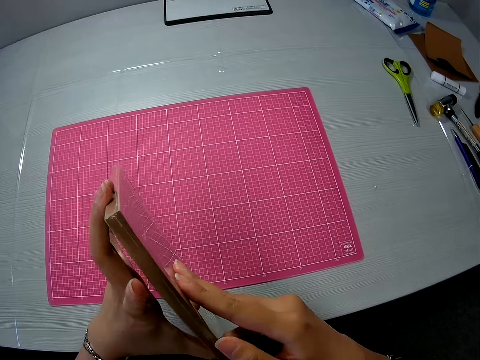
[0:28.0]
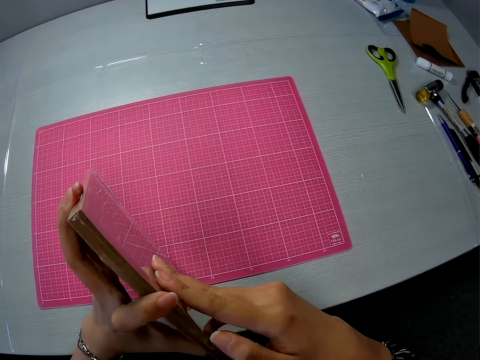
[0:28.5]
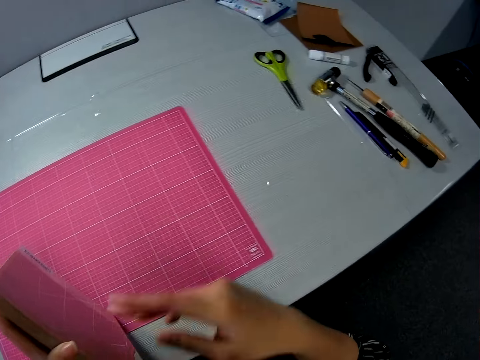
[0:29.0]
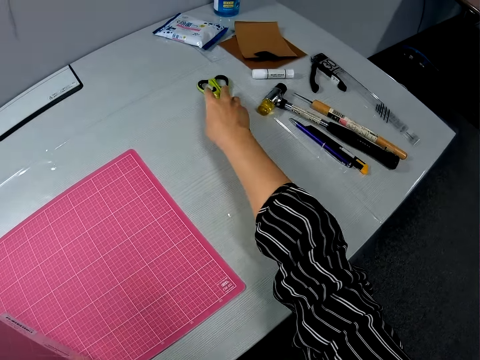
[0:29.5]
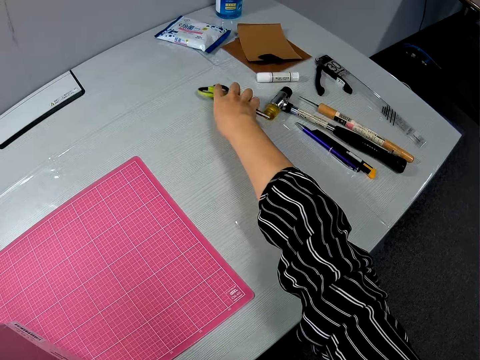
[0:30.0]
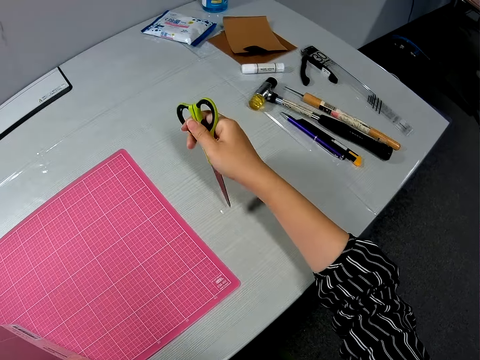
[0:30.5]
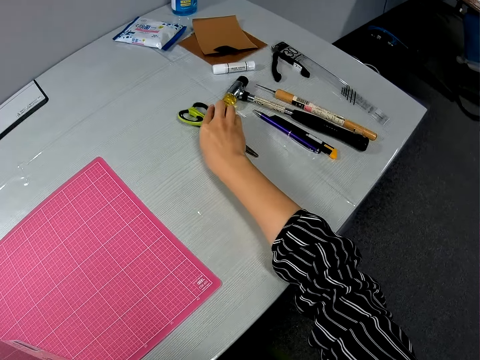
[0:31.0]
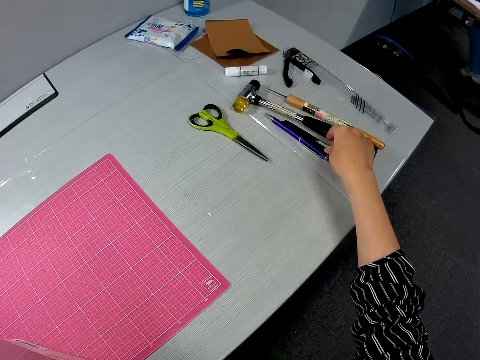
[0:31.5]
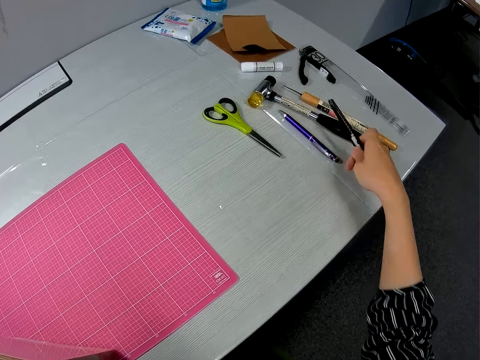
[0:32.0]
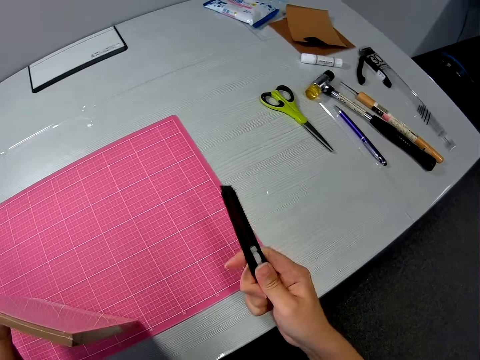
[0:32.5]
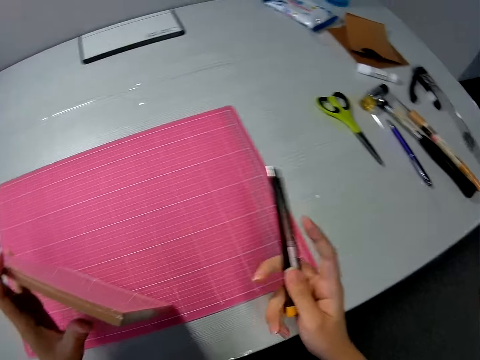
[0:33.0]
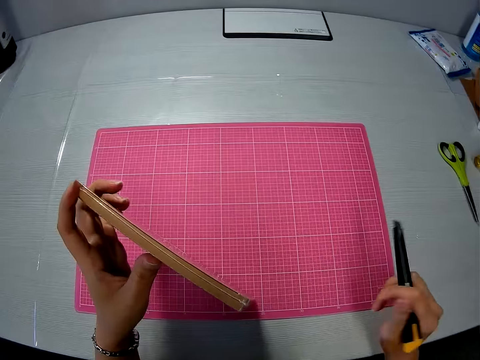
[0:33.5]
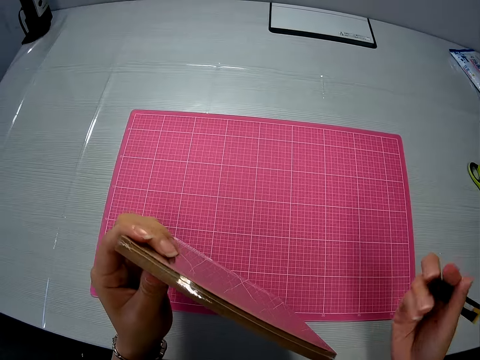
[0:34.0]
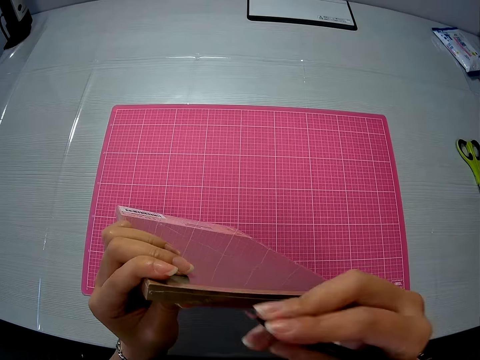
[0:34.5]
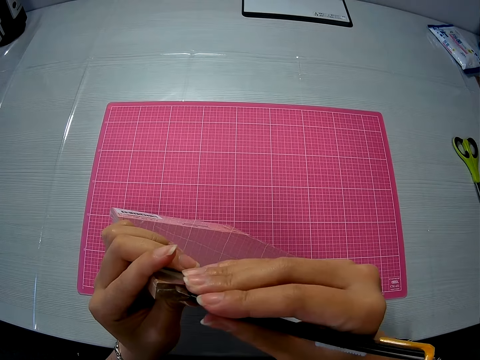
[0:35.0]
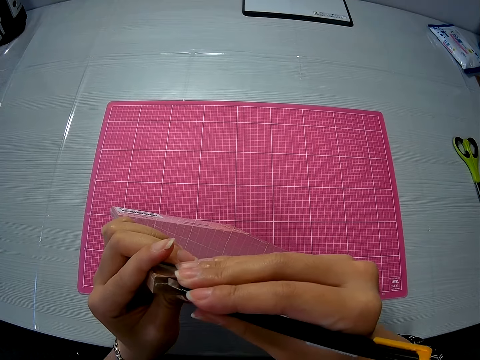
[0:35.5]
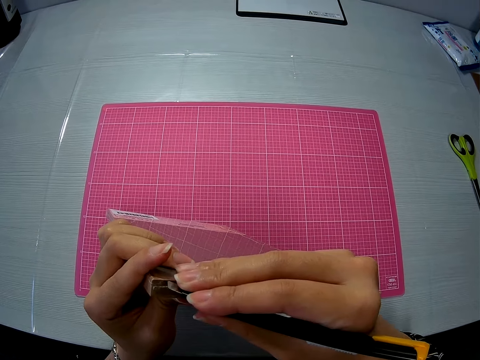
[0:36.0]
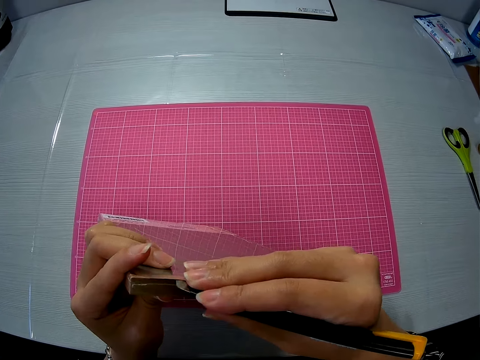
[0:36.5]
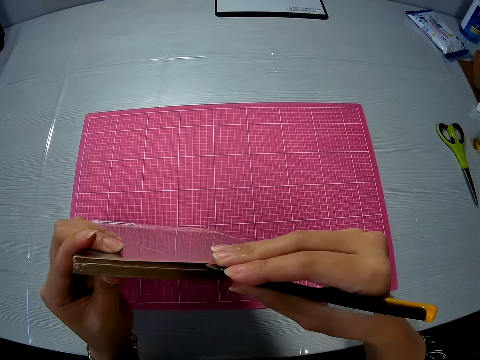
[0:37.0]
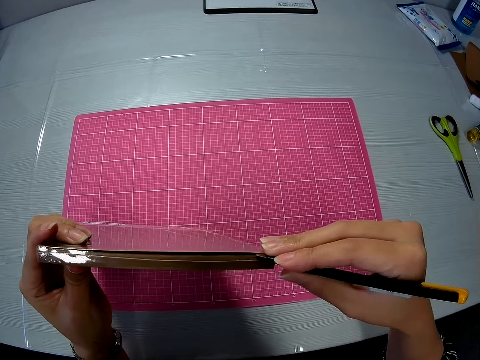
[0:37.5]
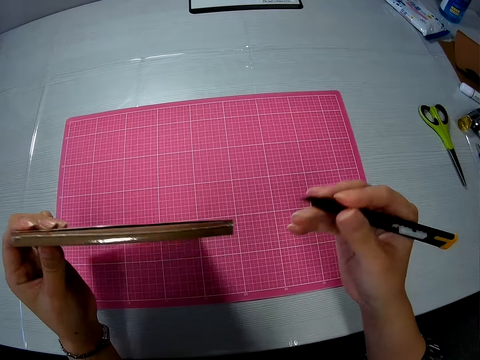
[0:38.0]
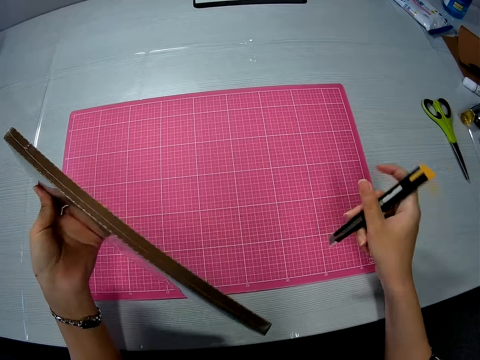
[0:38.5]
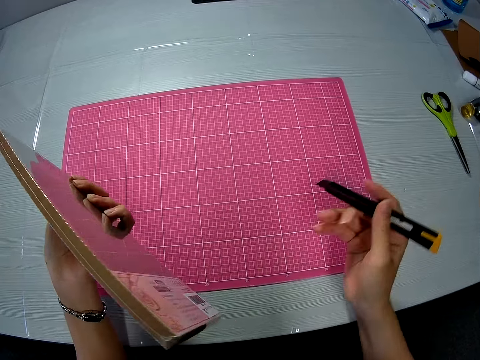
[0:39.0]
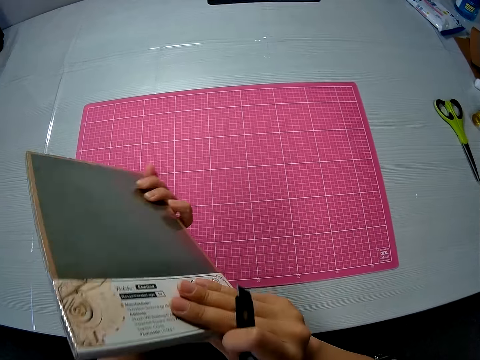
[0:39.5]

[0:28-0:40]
The camera wearer picks up the scissors from the table. They return the scissors on the table. They pick up a utility cutter from the table. They use the cutter to open the storage box. They cut the cover paper of the box.

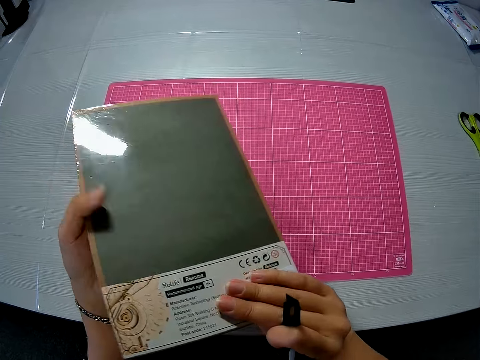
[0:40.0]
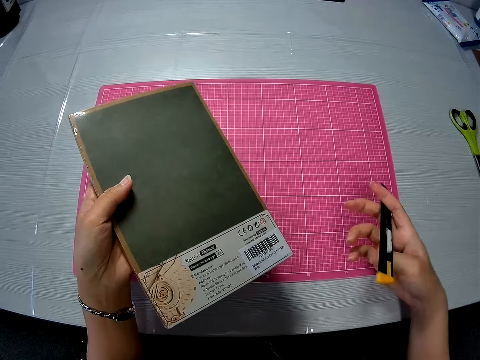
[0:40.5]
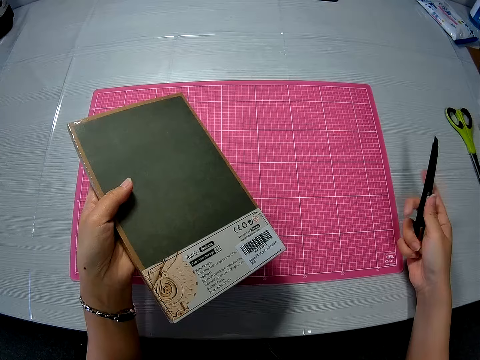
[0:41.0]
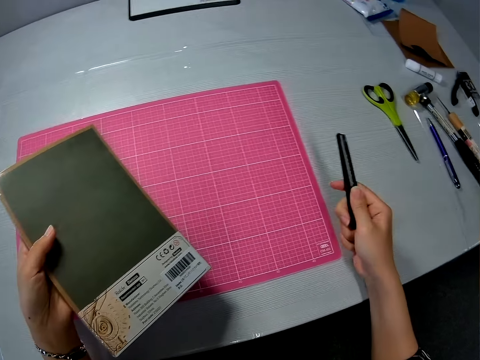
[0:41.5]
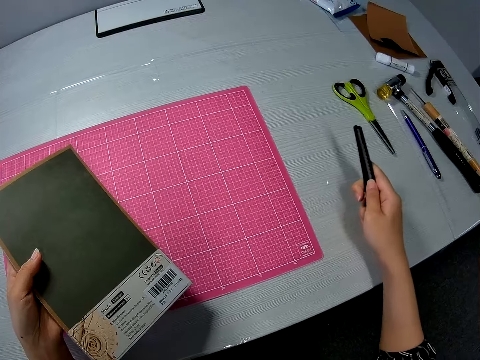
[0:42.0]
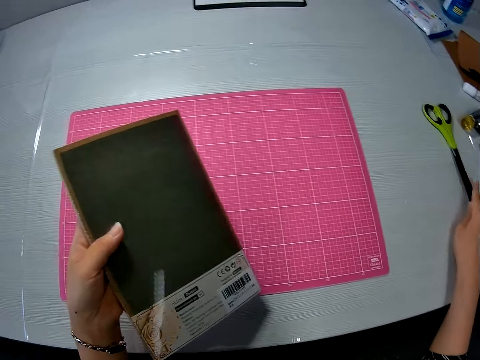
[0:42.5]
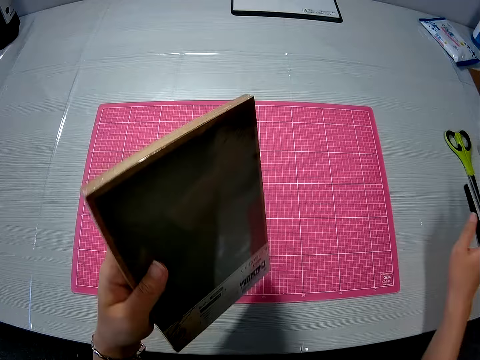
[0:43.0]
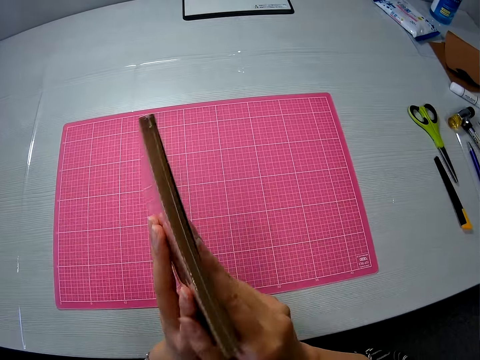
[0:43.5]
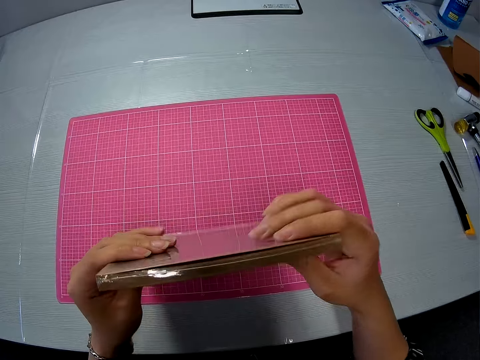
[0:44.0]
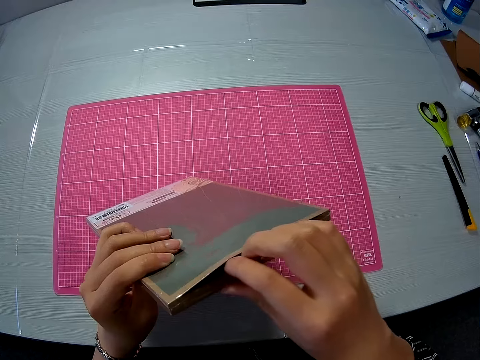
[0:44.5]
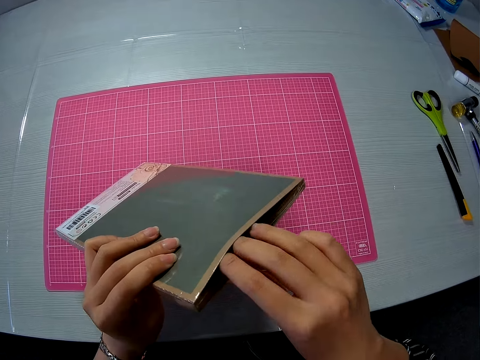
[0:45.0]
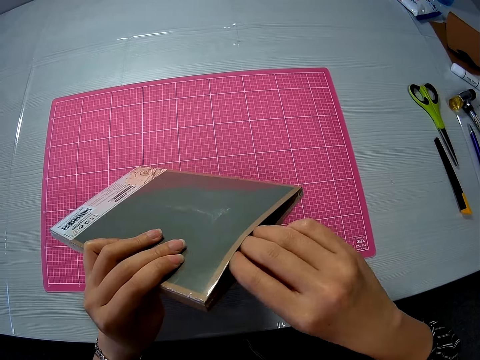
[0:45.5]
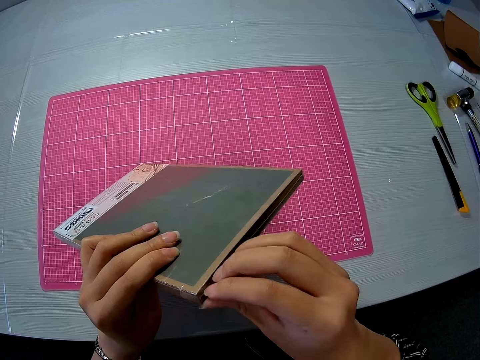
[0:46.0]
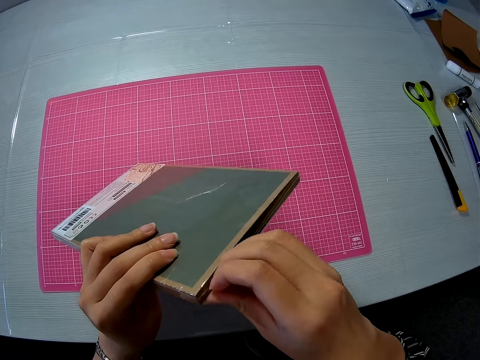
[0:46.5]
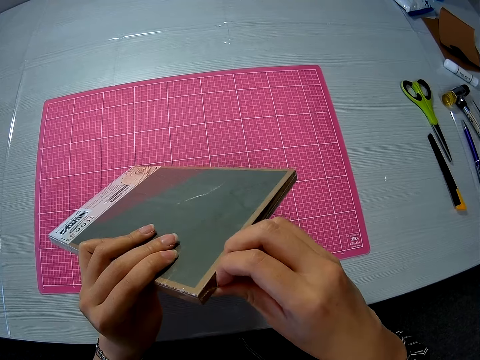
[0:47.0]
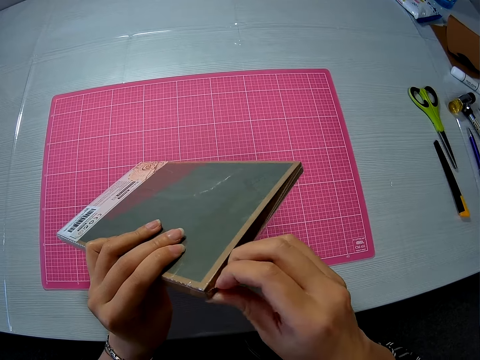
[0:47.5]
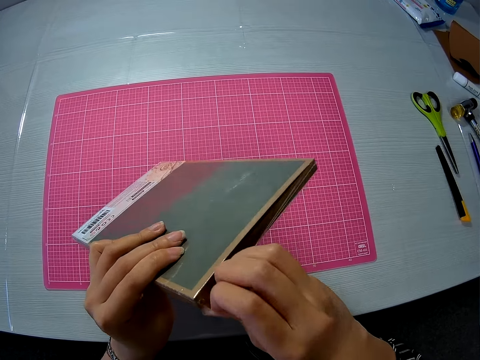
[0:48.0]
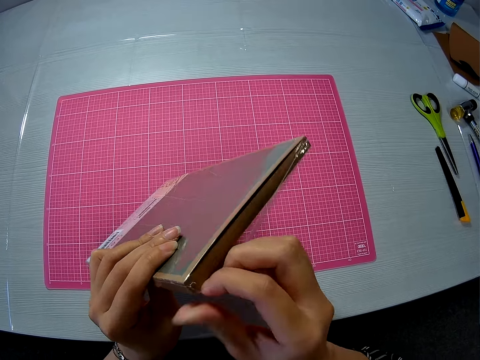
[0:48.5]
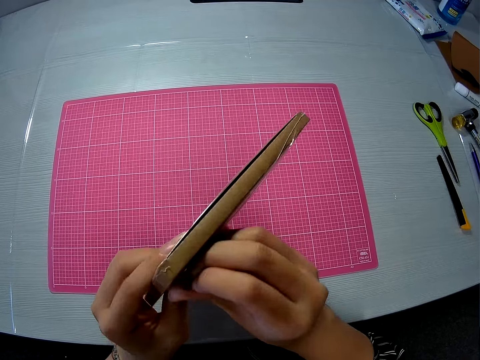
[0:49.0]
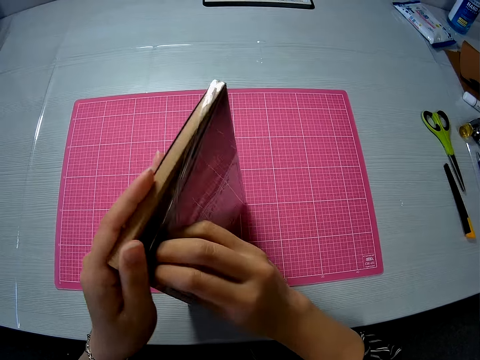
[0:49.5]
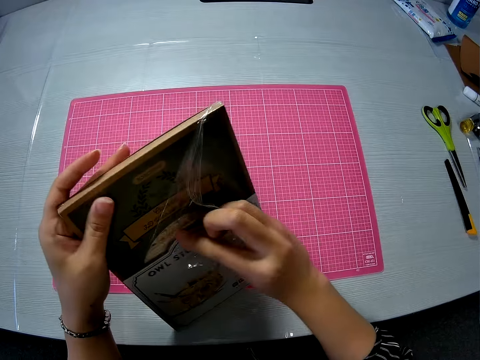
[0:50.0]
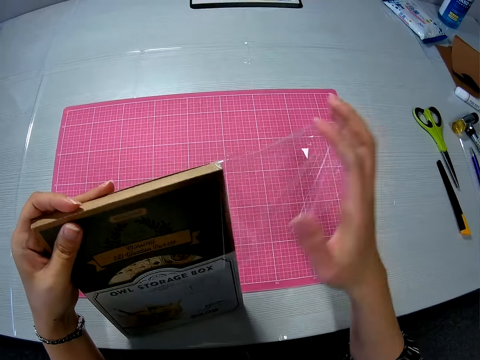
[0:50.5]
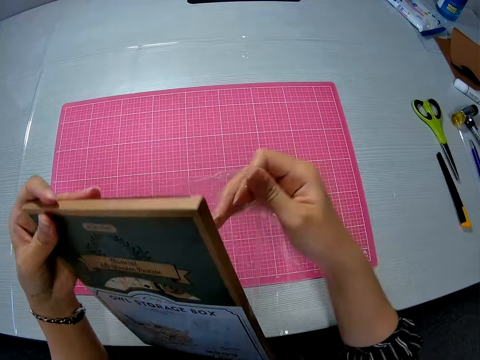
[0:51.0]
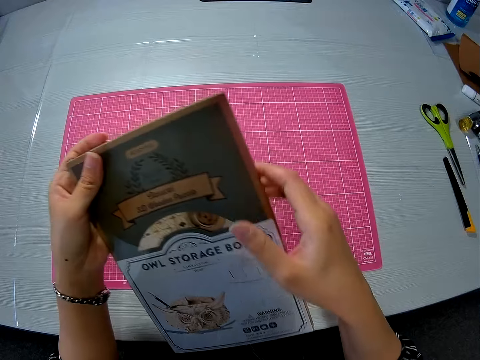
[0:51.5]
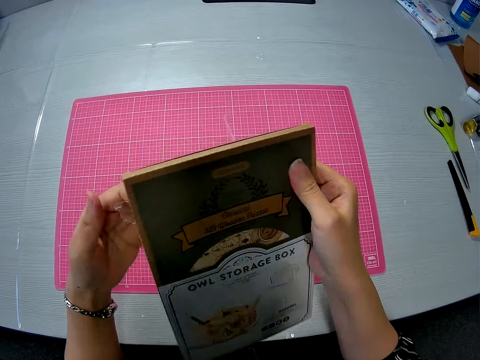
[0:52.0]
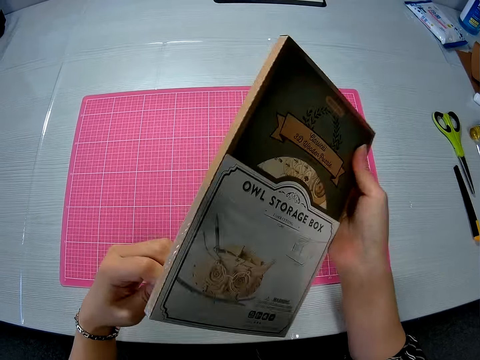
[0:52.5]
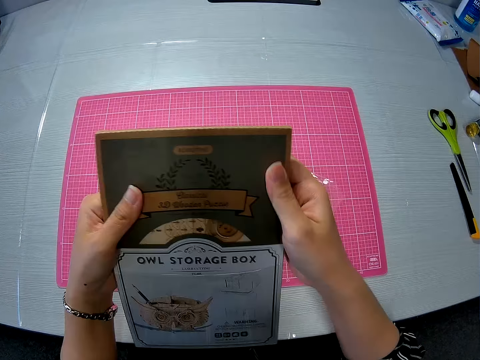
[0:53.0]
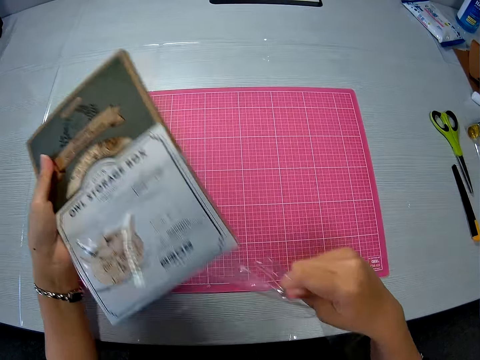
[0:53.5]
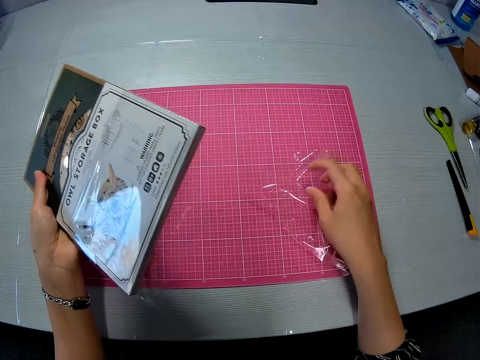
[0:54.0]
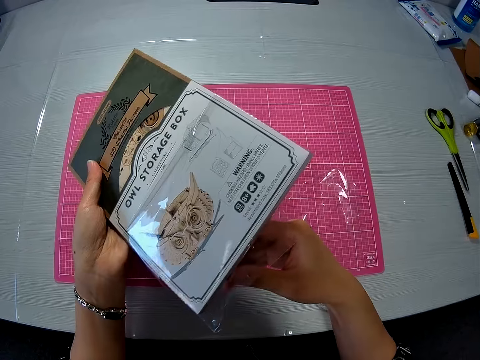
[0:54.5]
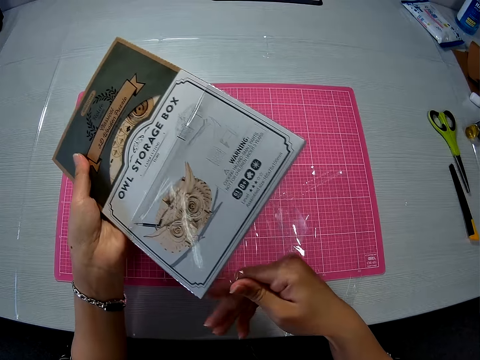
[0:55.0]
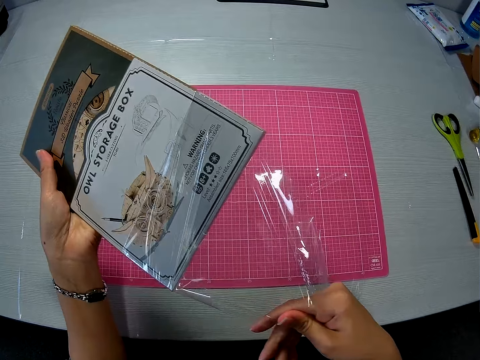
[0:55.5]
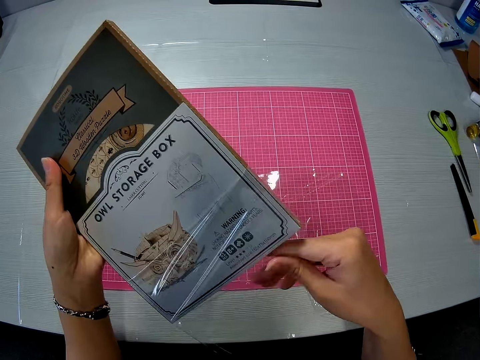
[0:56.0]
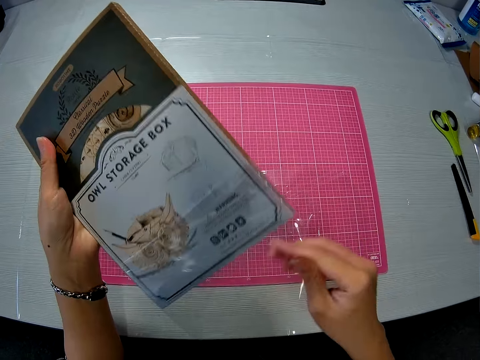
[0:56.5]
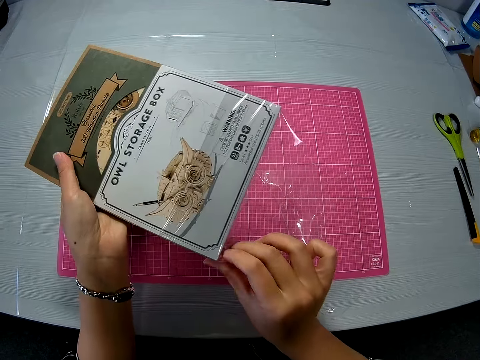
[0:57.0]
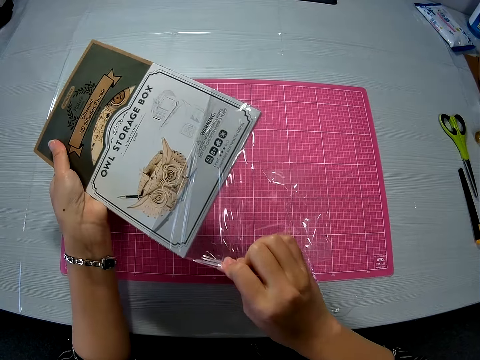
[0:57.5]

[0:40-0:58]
The camera wearer turns the box. He puts the utility cutter on the table. He holds the box with both hands. He puts his fingers inside the box. He opens the storage box. He removes the cover.
